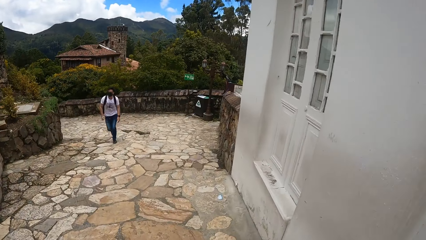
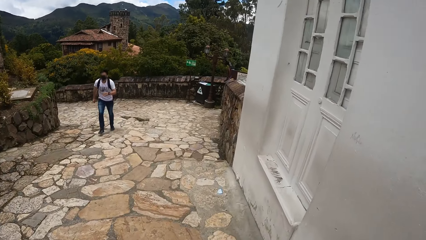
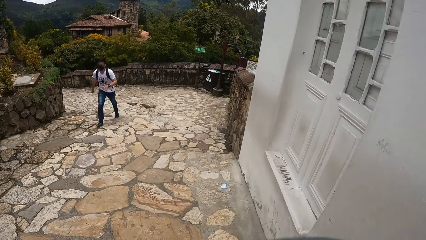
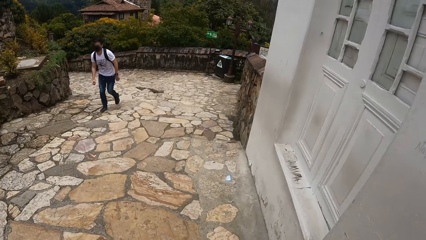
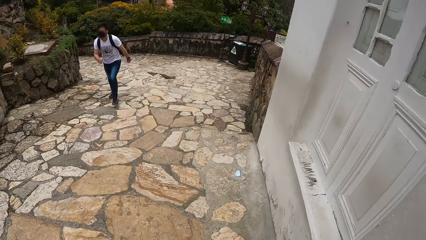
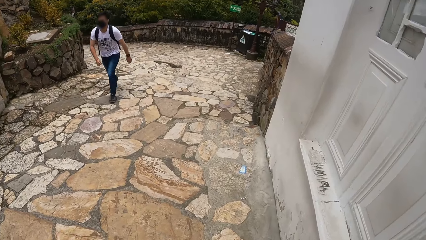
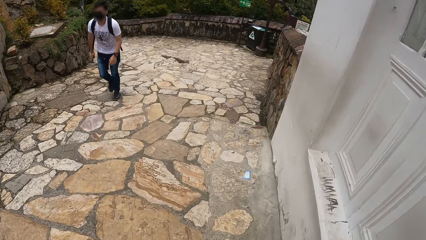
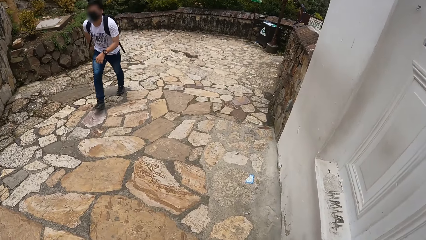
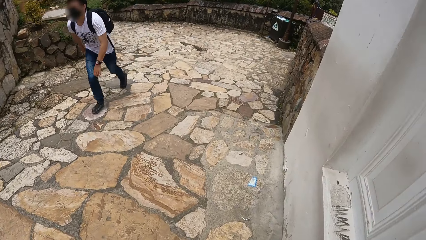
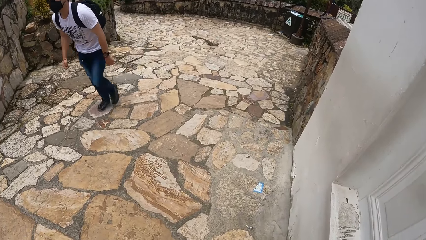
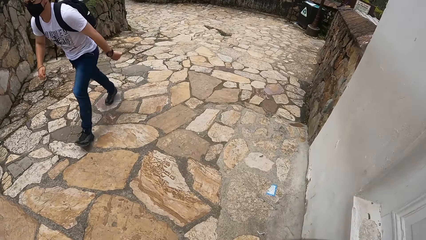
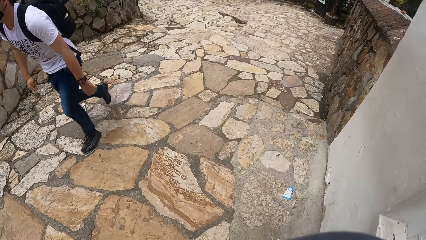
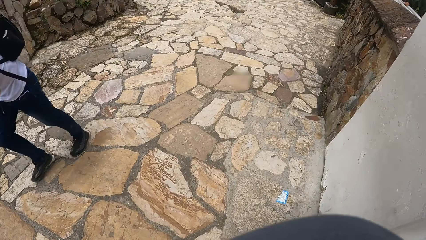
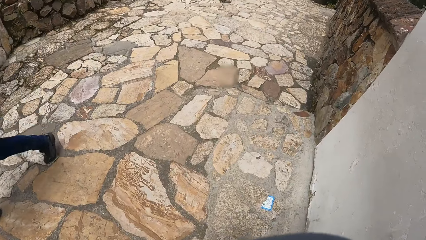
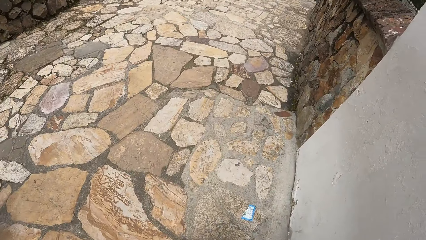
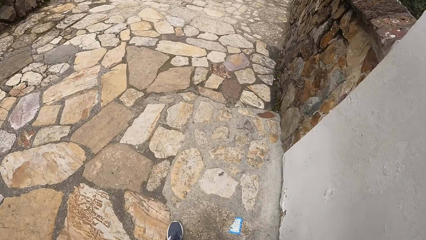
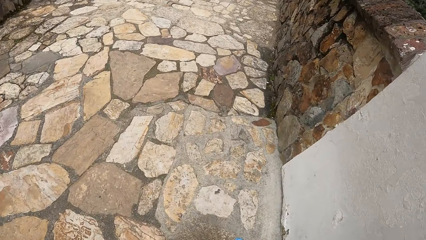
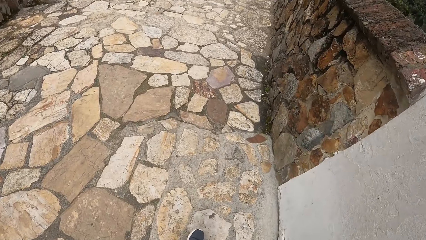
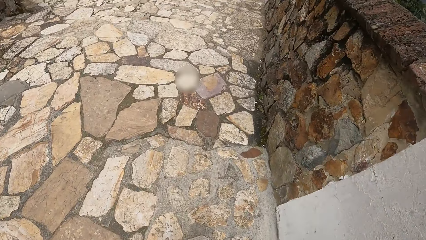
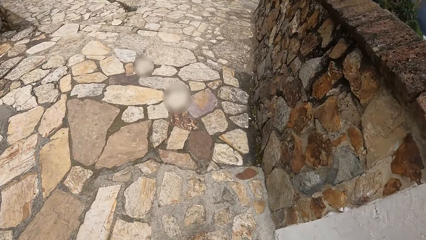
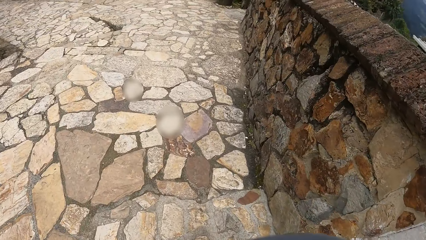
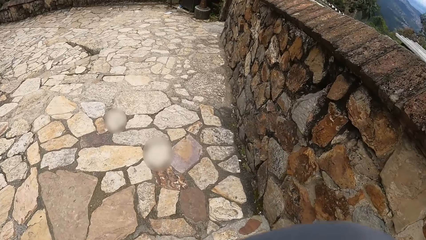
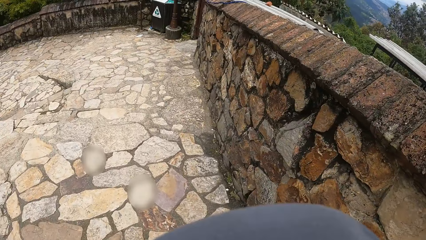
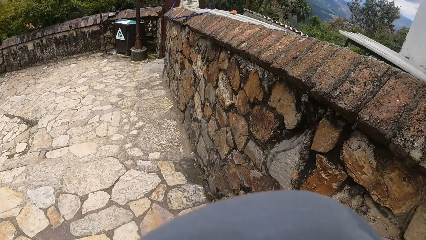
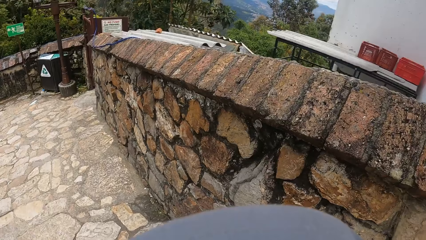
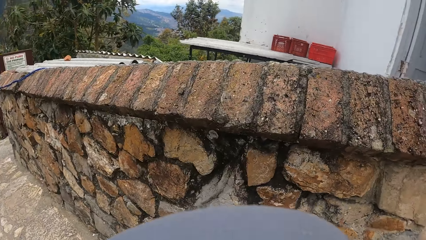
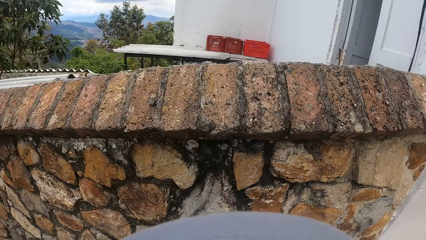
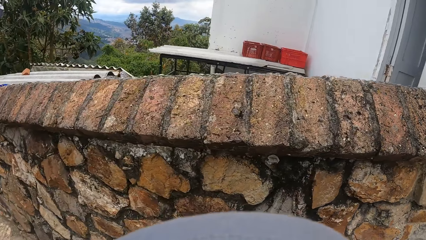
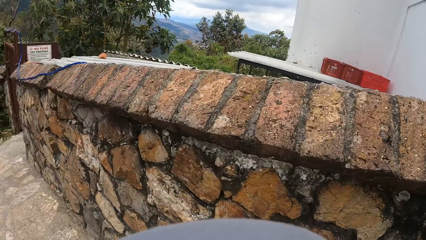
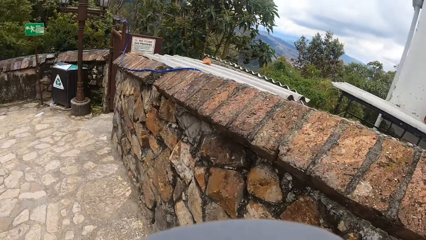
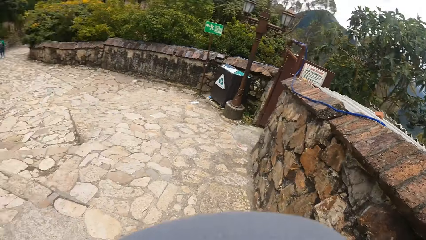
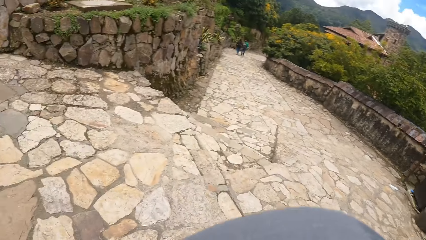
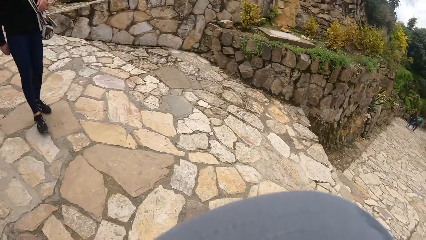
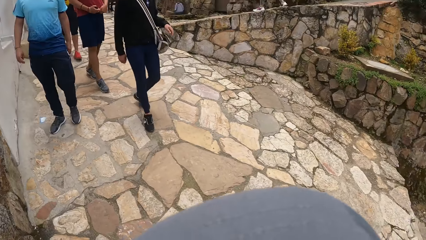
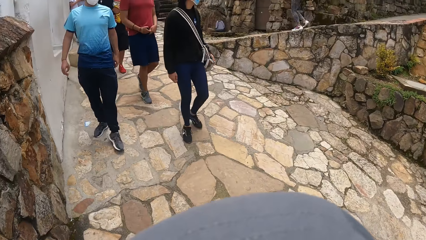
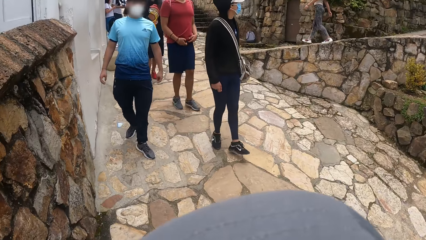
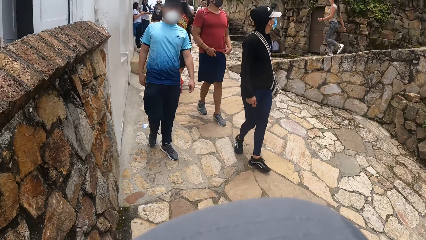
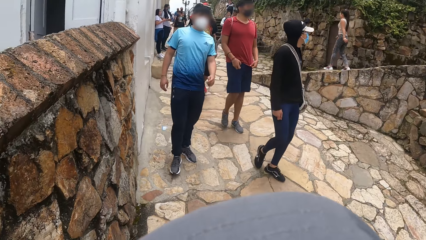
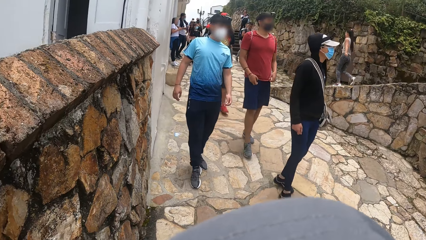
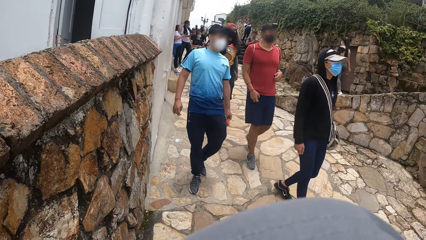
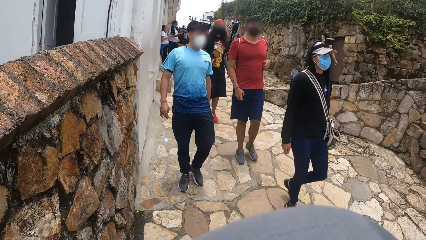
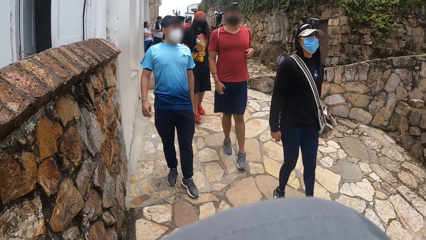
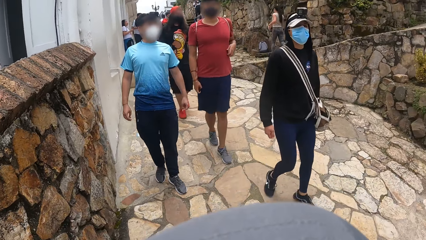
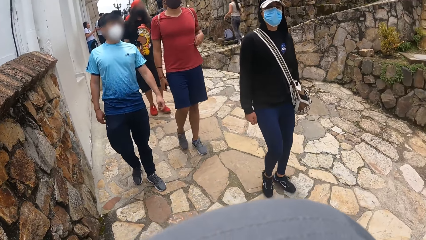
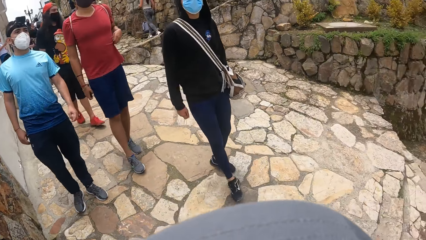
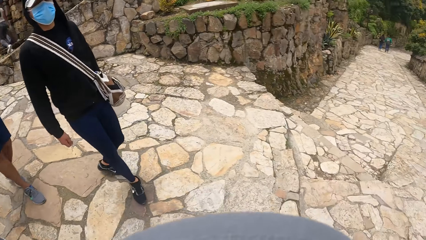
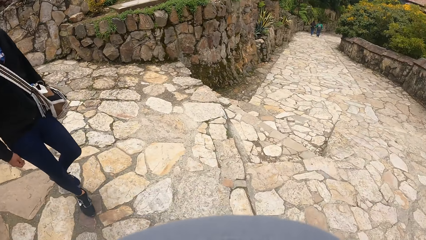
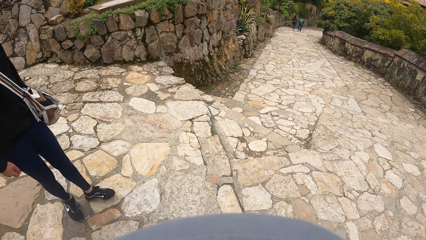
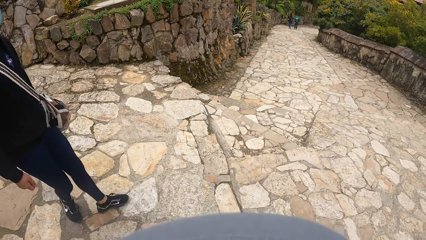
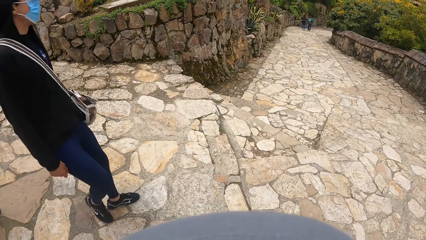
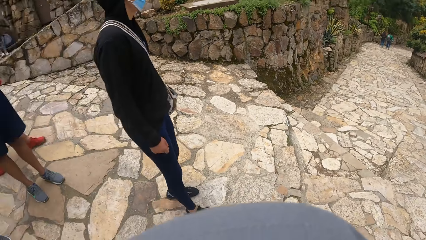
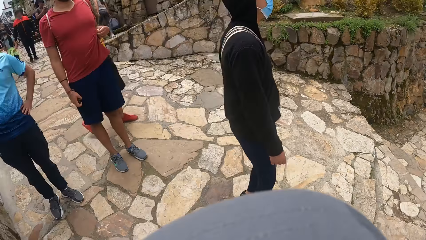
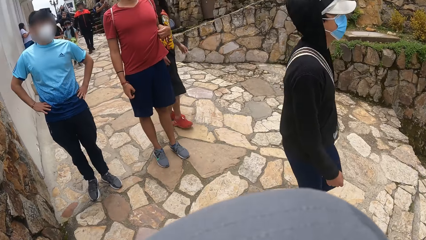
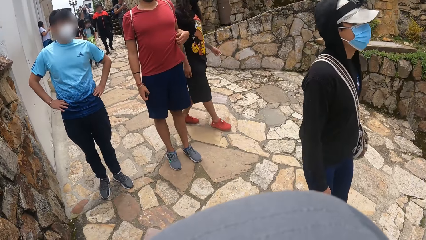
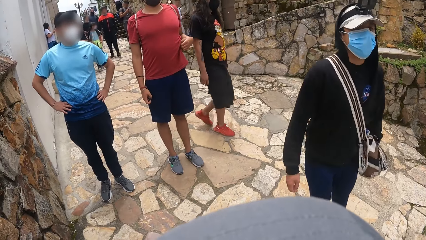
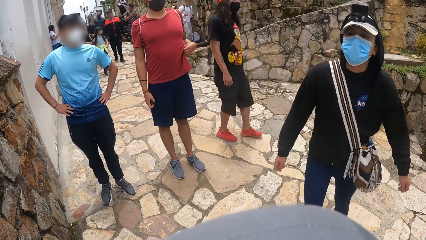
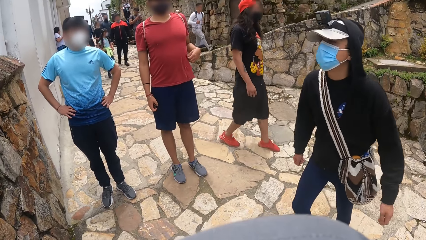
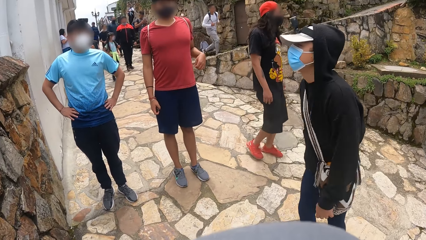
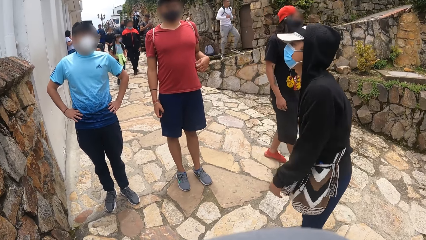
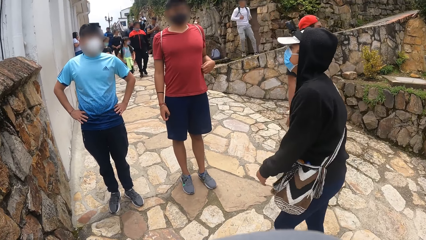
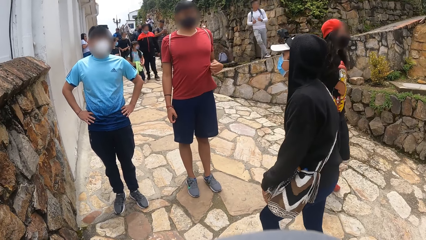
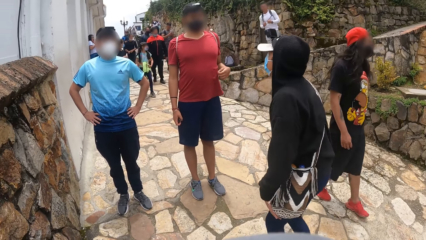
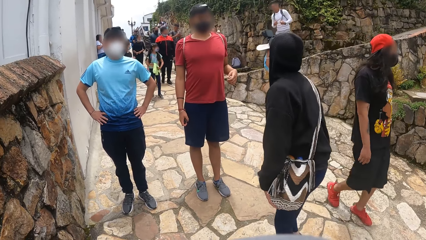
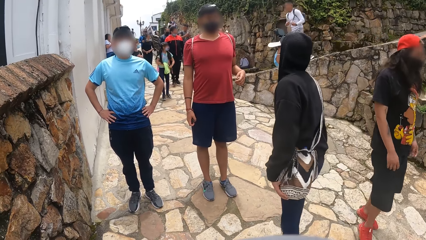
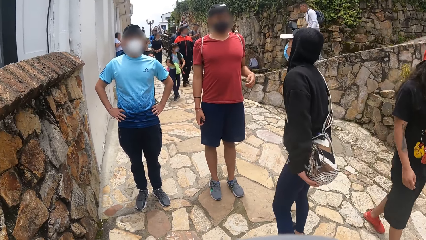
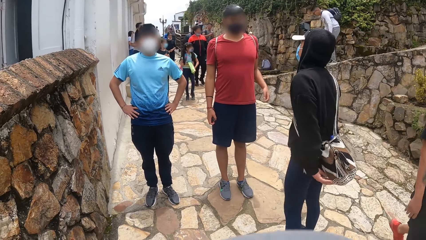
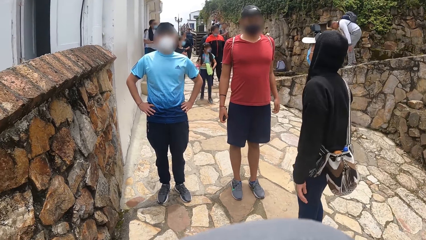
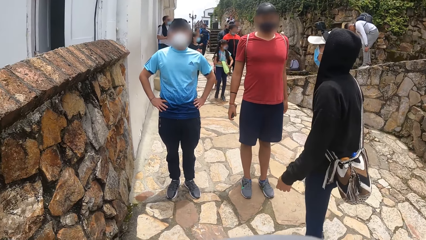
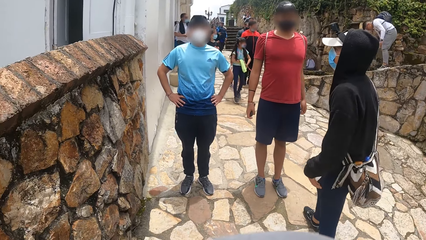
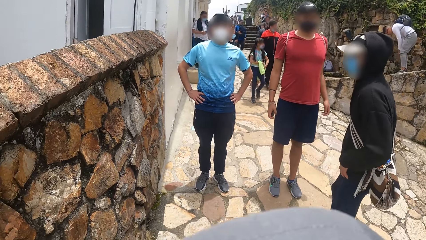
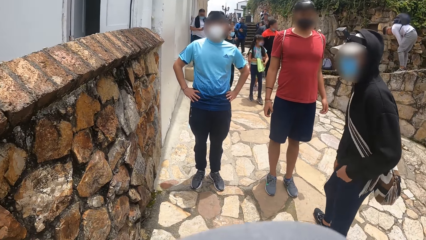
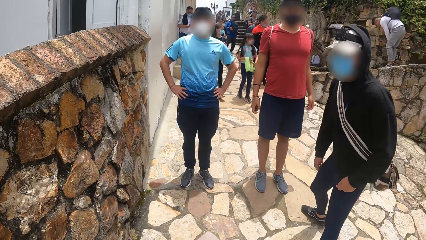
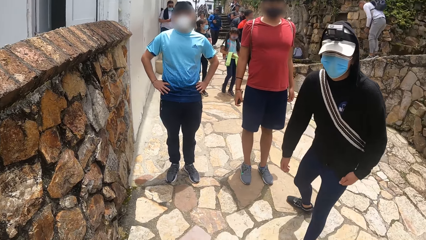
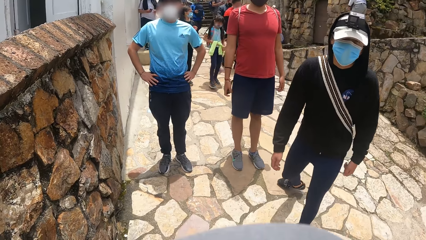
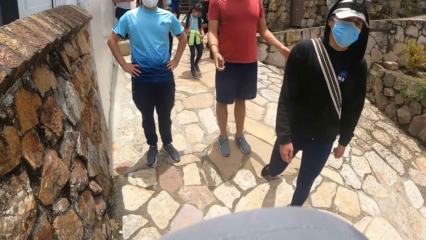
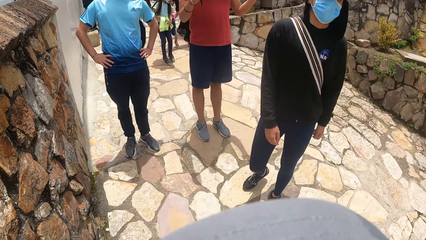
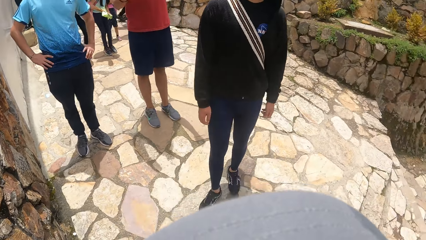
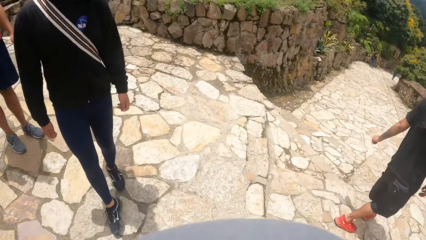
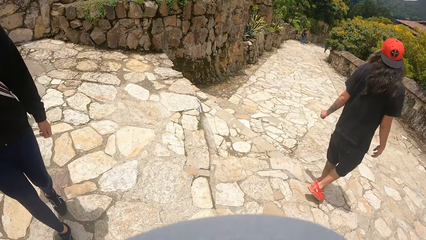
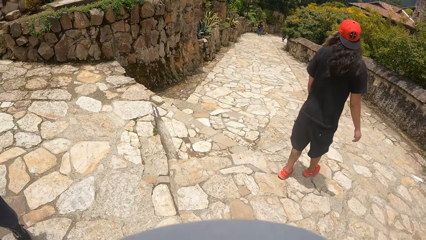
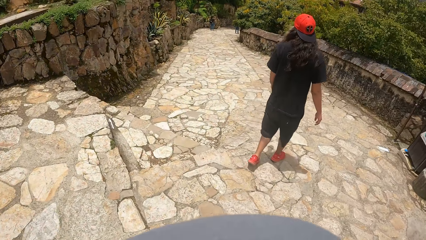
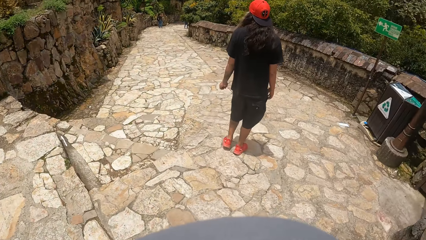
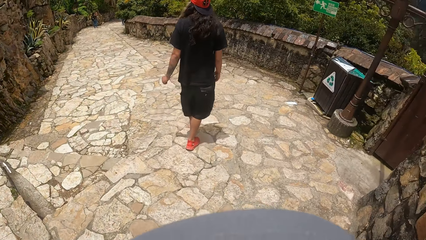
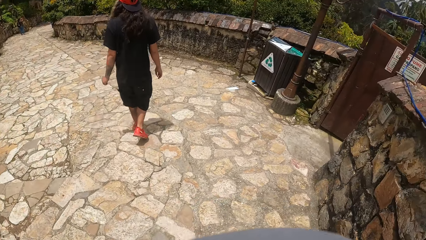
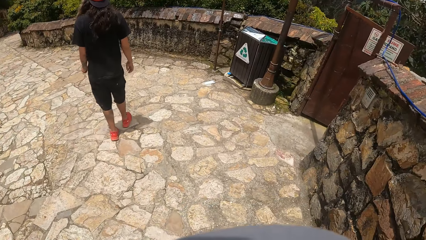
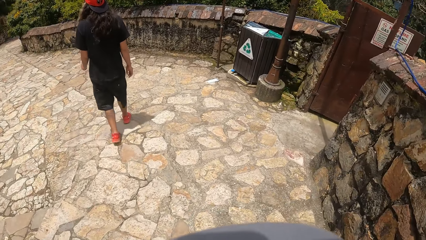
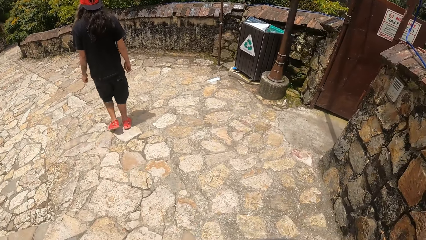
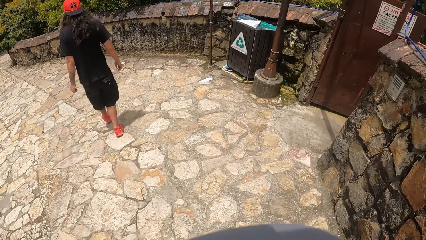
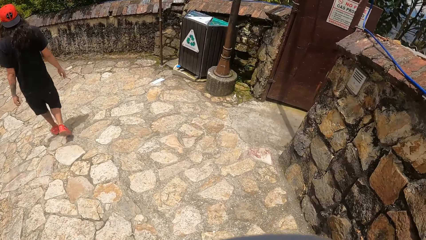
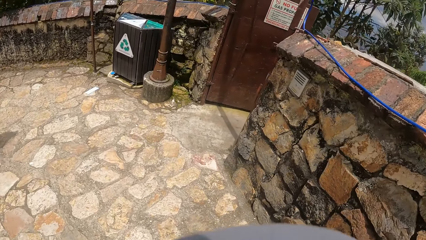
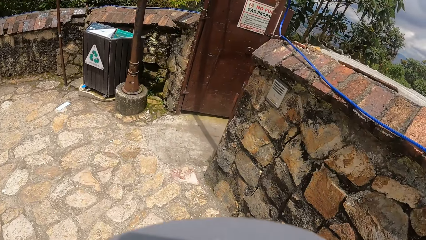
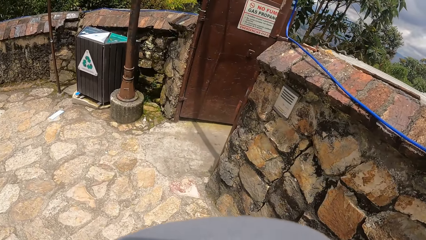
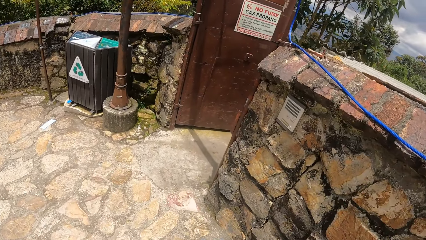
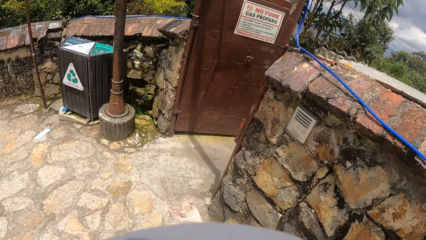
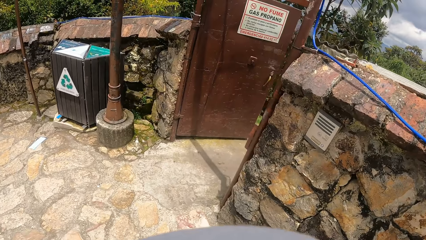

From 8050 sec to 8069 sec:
The camera wearer looks around the area. A male converses with the camera wearer. The camera wearer walks along the pavement.
